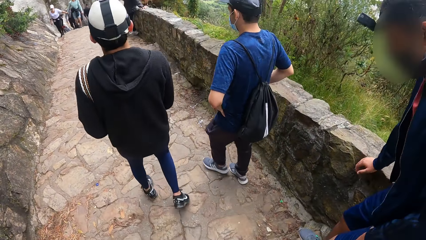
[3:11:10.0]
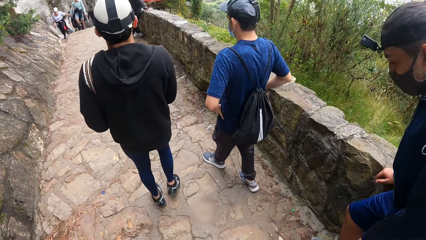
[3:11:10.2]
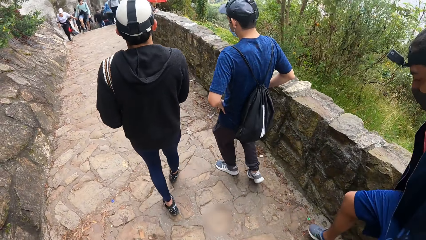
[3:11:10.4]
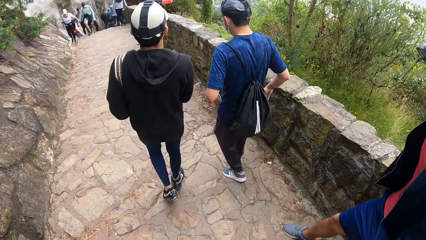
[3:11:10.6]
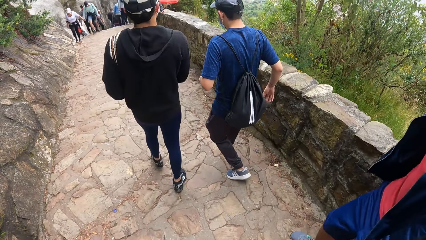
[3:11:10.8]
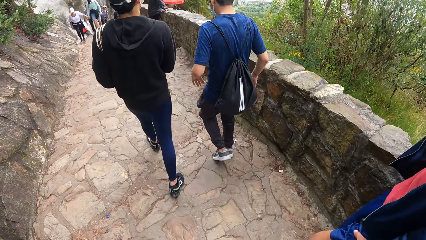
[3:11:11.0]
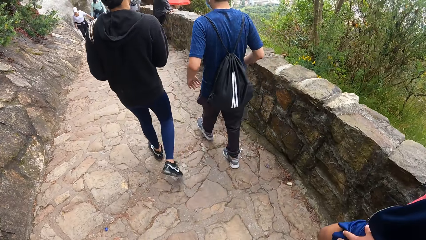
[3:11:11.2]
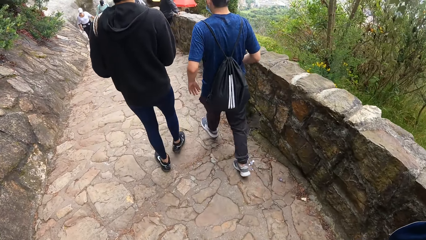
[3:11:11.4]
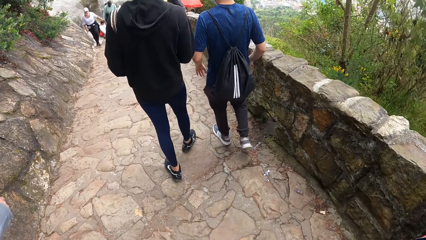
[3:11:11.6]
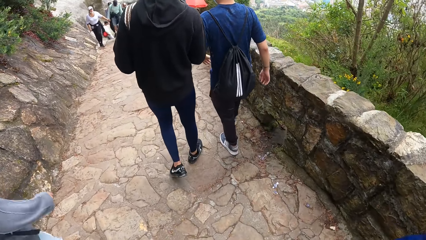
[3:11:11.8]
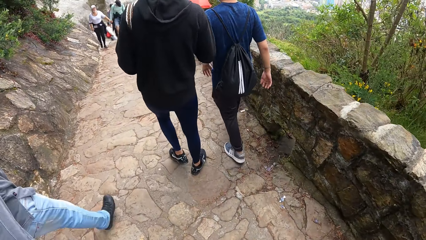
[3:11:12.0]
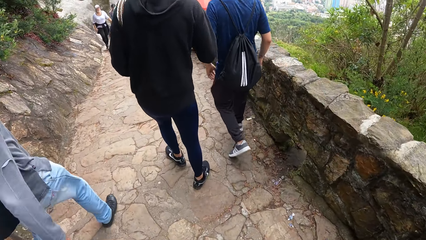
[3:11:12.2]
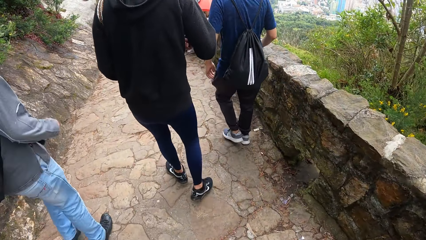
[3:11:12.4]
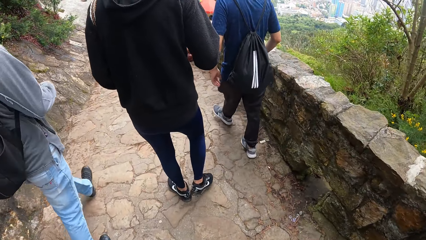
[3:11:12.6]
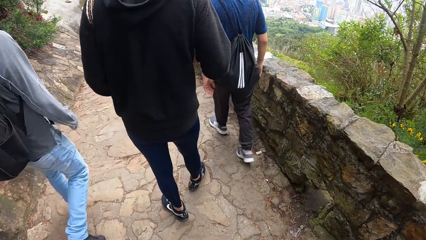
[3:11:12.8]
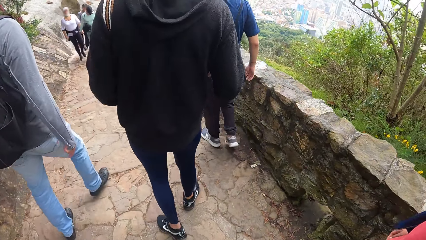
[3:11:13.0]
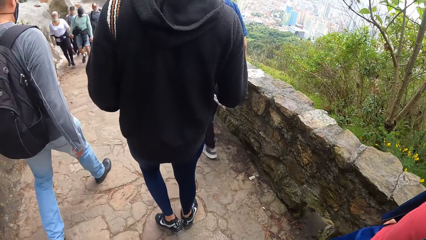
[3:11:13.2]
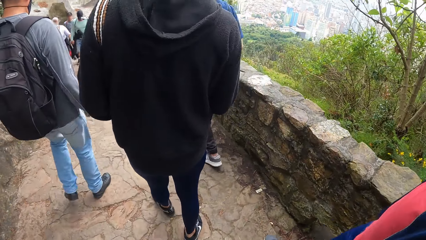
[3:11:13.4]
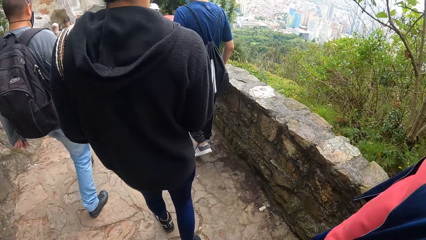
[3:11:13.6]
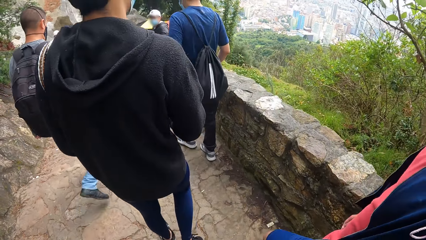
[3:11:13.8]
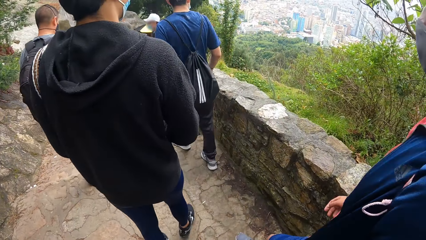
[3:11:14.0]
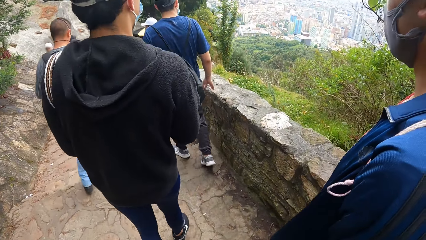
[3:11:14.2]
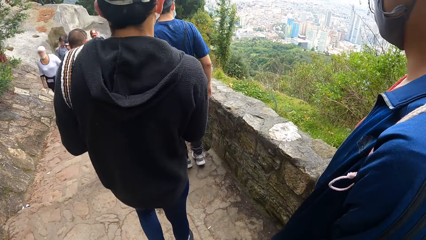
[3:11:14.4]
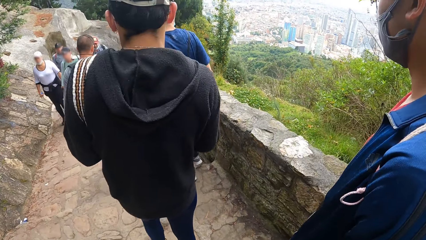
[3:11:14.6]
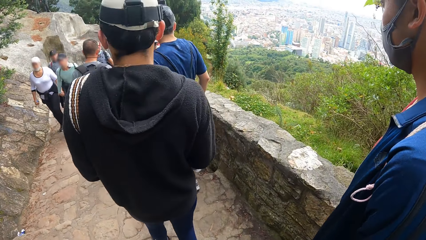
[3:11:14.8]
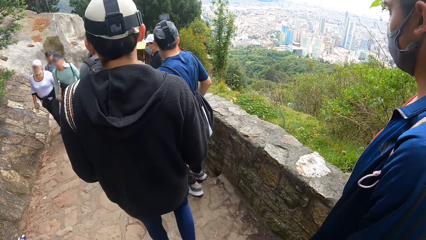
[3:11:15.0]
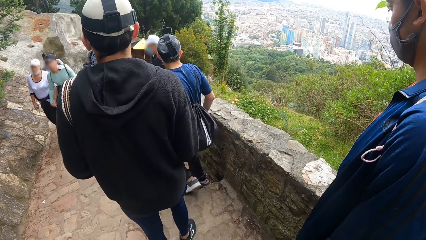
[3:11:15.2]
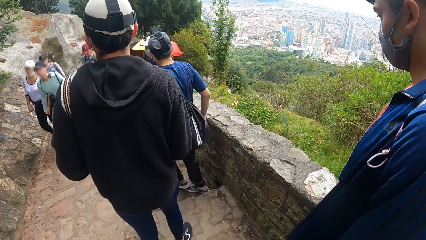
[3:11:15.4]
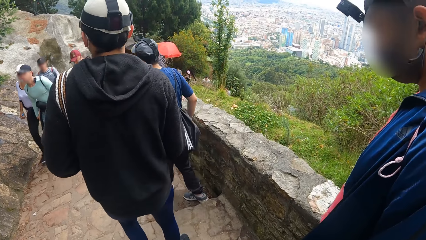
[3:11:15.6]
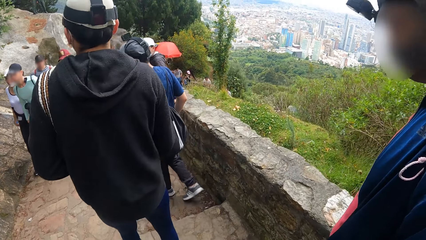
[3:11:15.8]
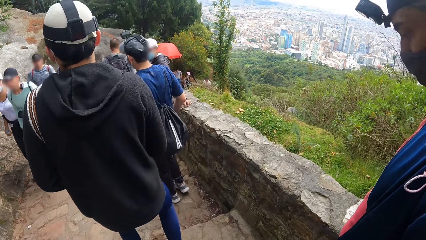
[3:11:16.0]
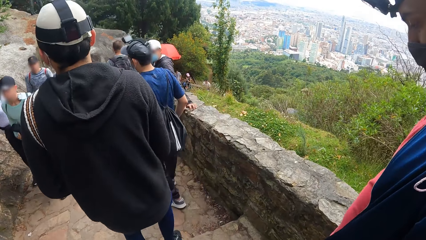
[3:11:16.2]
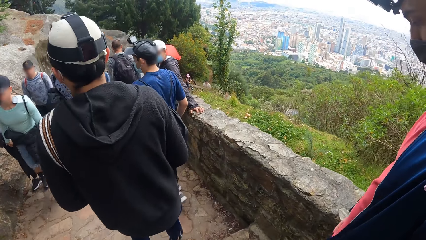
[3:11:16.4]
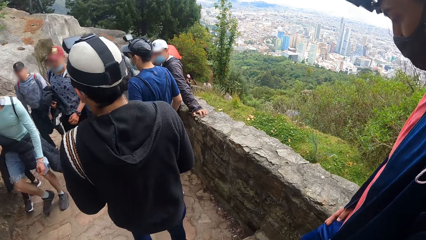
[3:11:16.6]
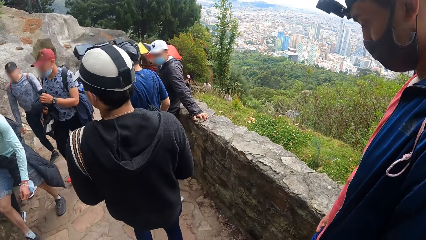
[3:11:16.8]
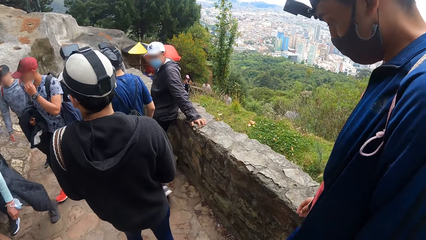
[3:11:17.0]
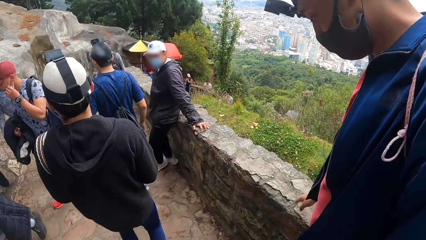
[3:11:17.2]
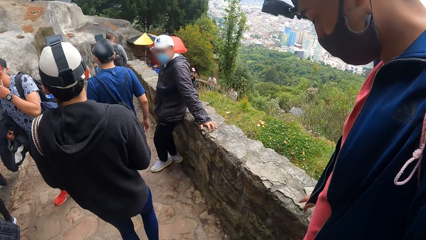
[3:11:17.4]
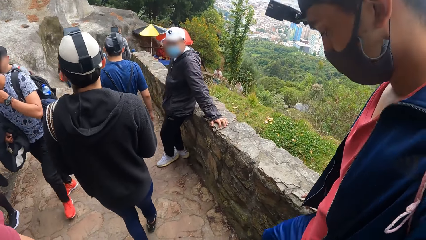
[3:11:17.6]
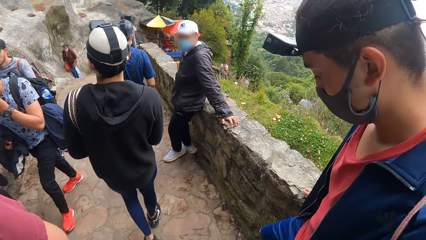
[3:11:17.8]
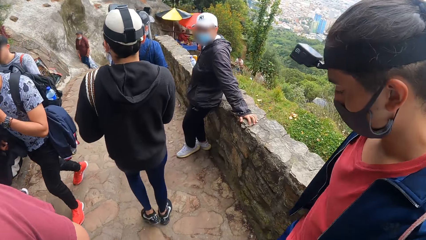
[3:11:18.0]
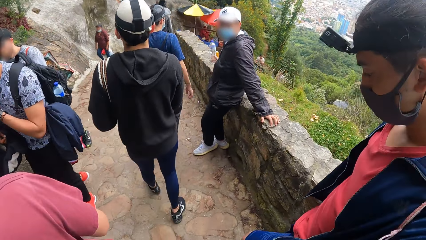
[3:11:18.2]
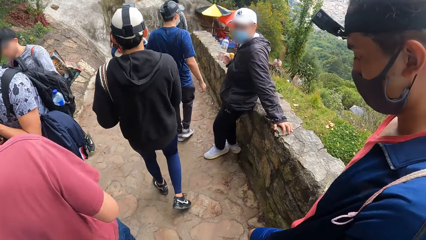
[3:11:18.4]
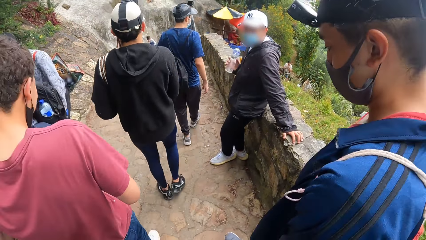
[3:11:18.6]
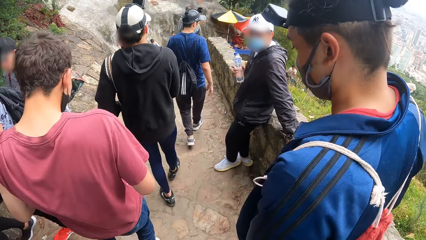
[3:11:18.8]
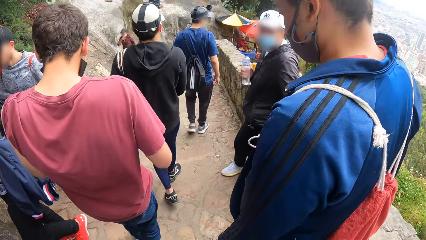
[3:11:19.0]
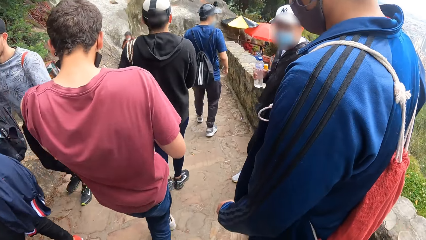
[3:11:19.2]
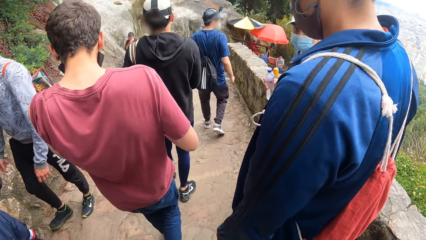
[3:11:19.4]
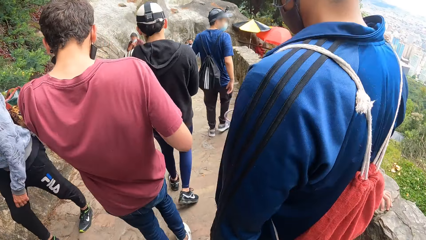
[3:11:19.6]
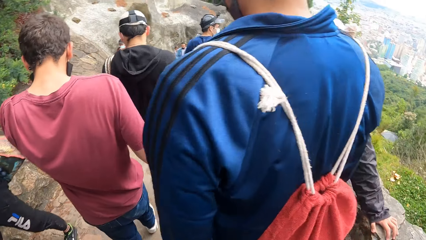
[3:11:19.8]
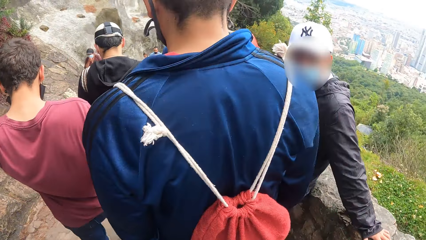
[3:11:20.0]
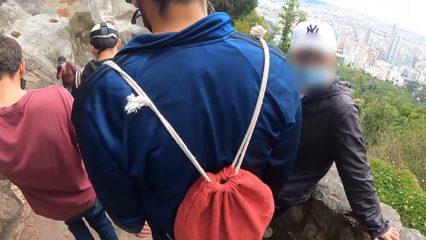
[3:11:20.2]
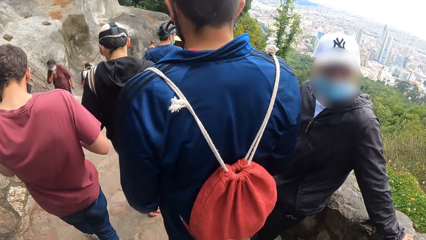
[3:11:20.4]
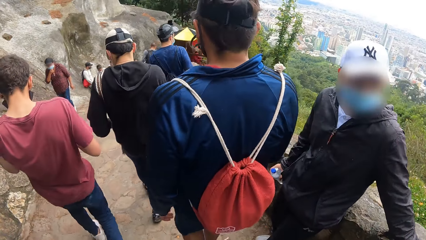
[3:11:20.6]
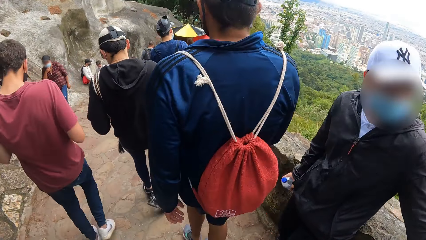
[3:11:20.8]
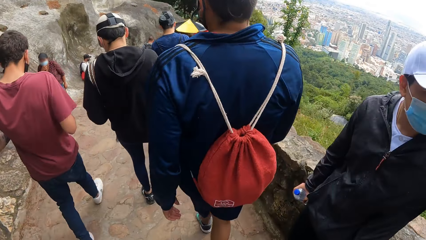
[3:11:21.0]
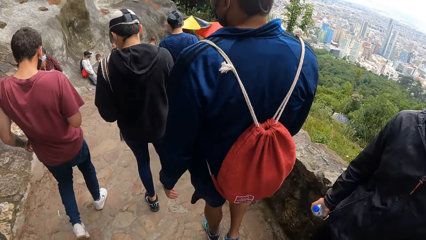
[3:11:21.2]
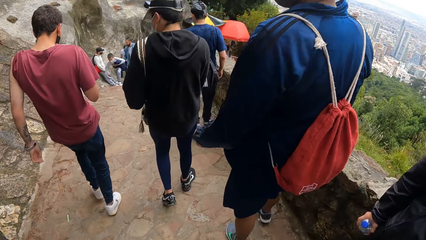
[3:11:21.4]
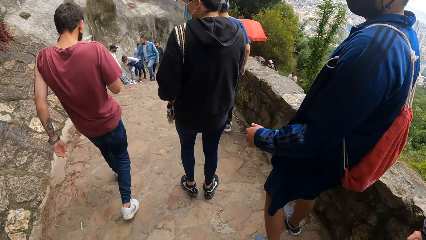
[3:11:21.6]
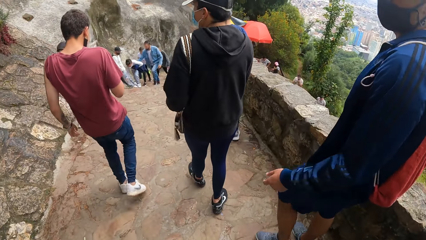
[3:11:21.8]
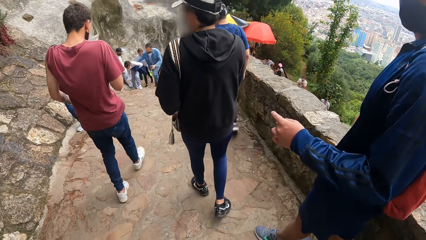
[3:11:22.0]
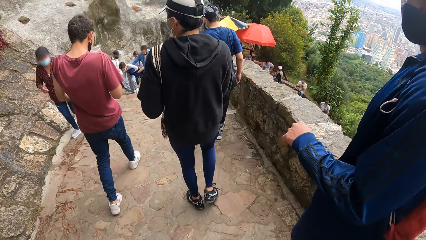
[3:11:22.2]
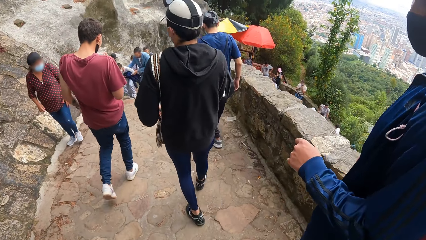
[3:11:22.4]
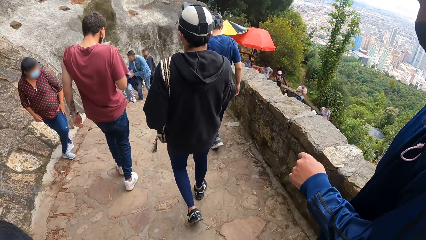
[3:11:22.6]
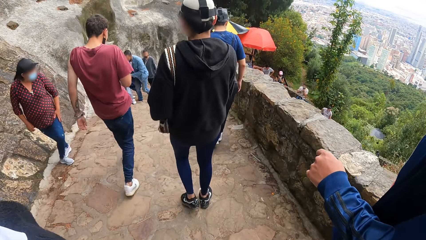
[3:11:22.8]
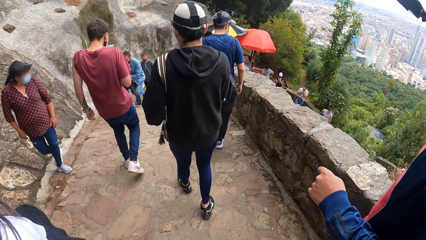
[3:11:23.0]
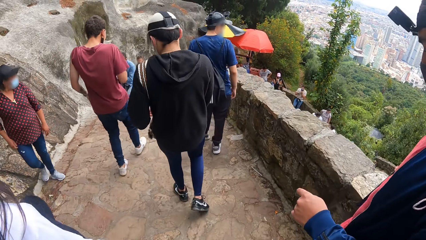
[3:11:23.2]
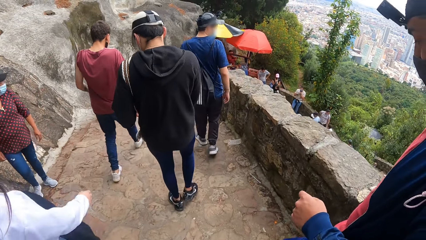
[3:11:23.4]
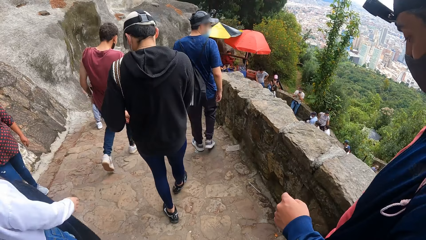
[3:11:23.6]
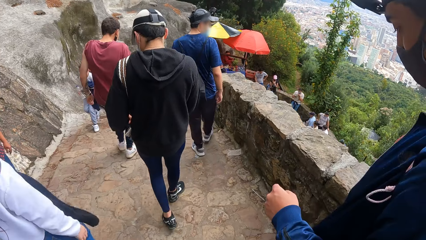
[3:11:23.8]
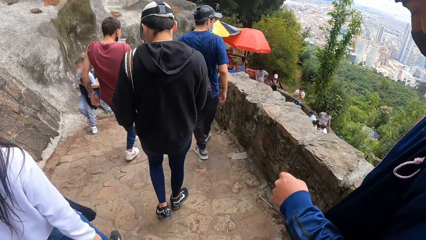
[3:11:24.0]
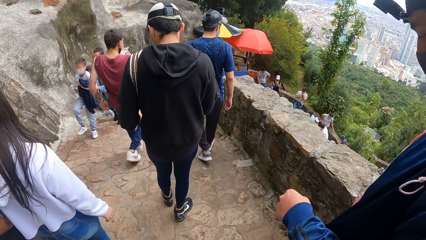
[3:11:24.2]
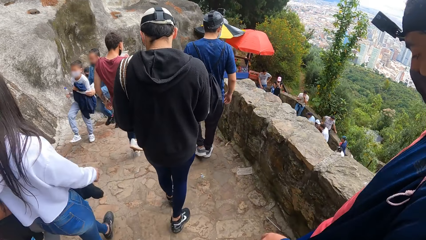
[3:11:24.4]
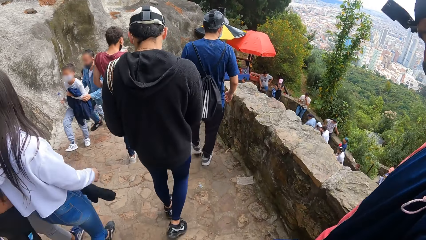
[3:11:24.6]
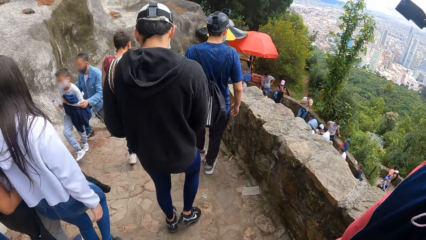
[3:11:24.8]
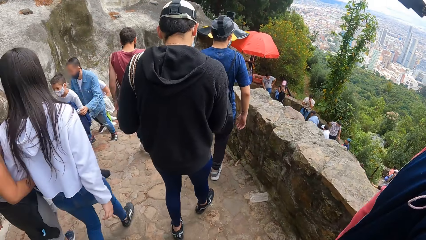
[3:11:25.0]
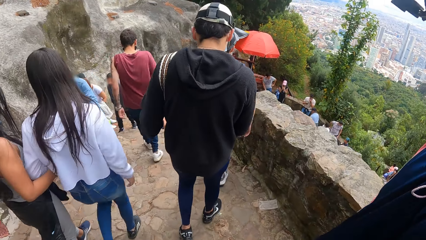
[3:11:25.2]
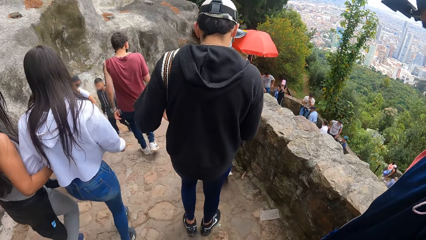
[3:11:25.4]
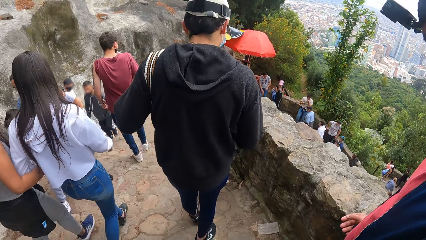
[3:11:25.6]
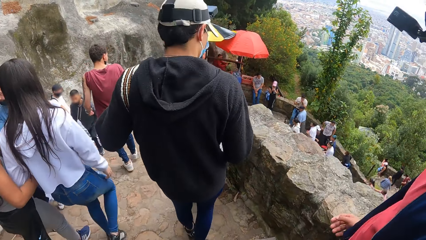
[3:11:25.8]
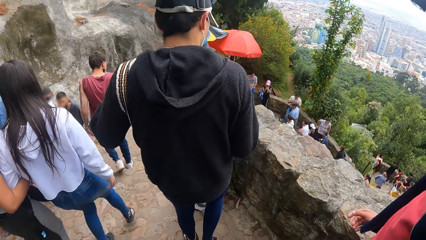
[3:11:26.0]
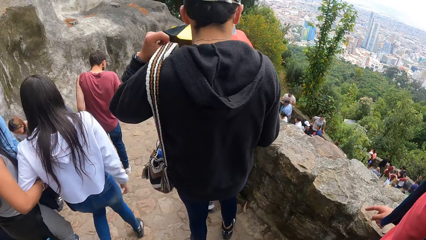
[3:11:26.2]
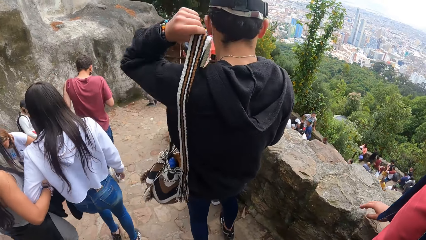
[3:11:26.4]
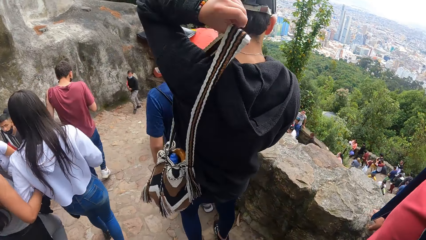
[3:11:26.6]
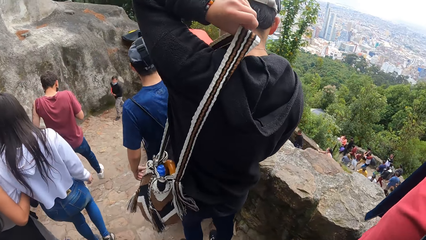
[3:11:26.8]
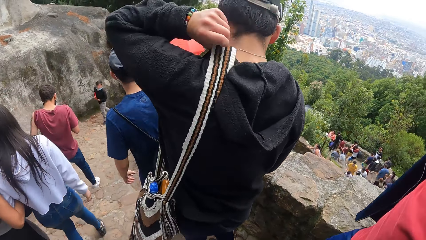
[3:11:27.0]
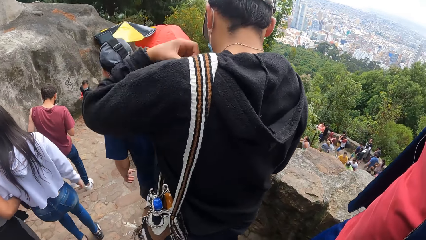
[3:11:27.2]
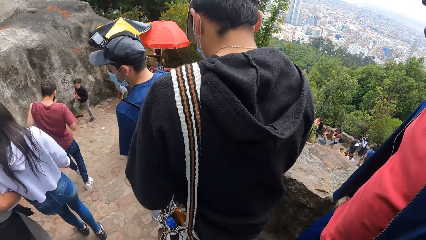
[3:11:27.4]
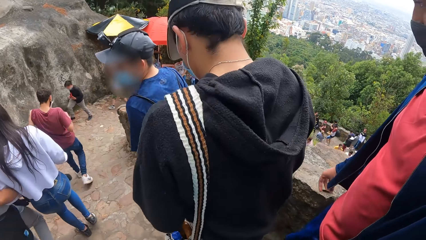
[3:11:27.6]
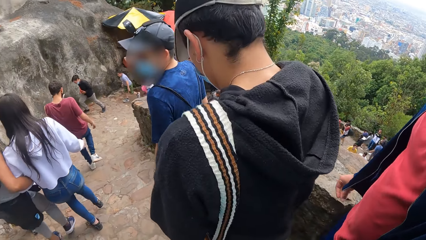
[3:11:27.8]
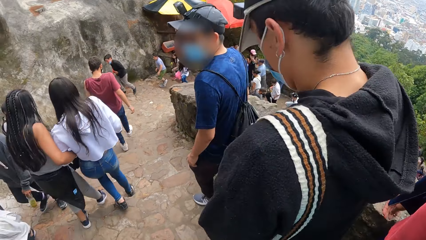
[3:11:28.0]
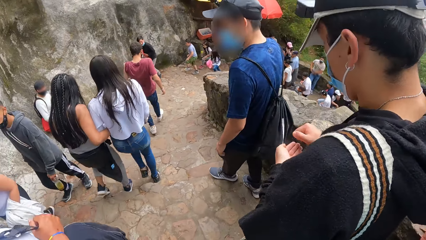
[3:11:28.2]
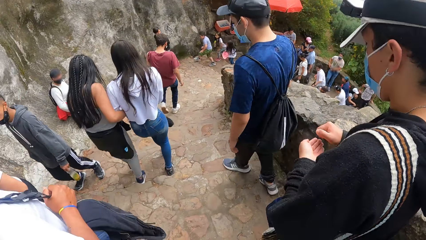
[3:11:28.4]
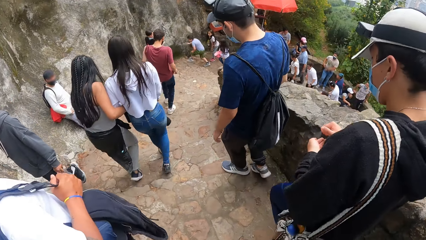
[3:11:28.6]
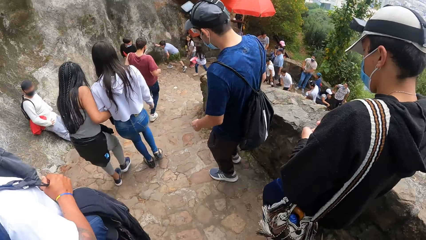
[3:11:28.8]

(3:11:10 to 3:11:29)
A man touches a wall. The man sways his hand. Another man repositions a bag. The first man holds the wall.
